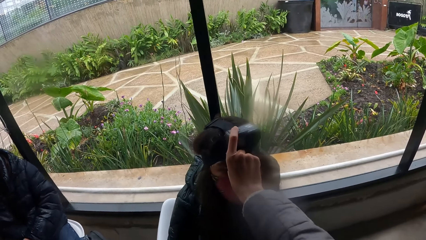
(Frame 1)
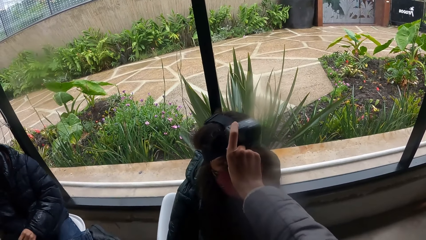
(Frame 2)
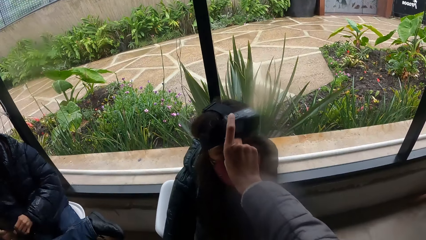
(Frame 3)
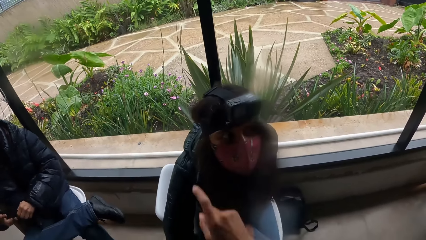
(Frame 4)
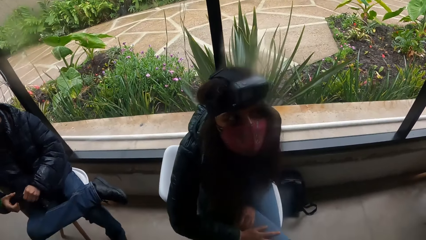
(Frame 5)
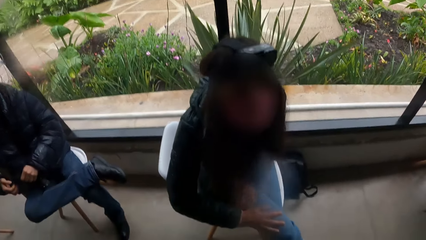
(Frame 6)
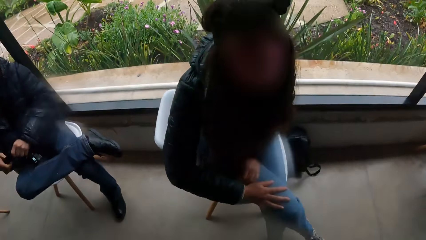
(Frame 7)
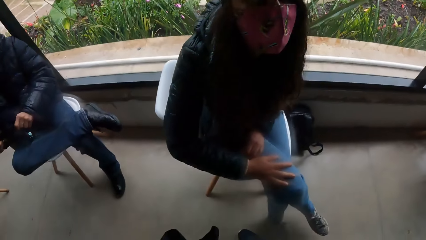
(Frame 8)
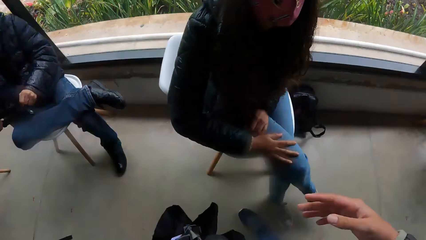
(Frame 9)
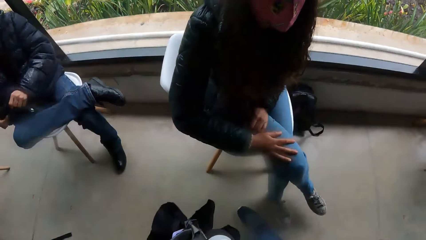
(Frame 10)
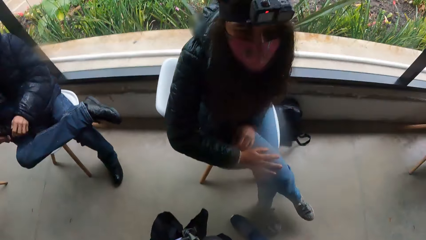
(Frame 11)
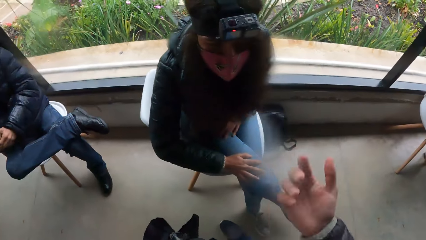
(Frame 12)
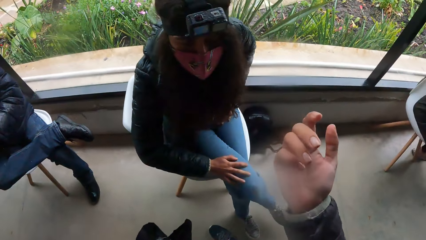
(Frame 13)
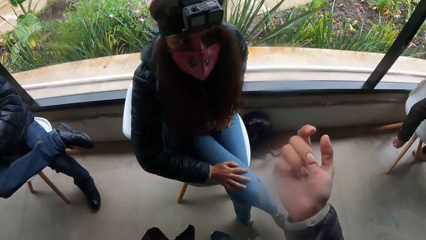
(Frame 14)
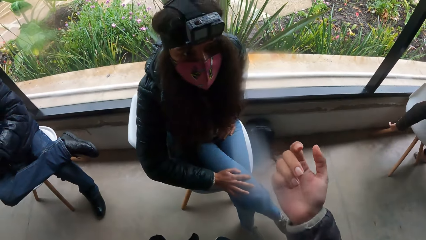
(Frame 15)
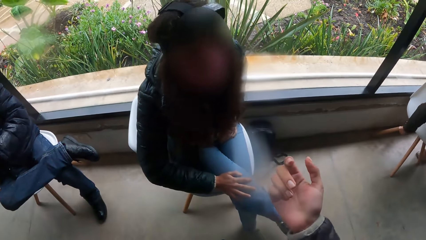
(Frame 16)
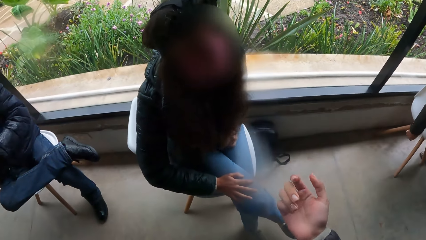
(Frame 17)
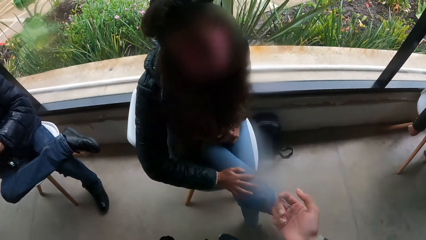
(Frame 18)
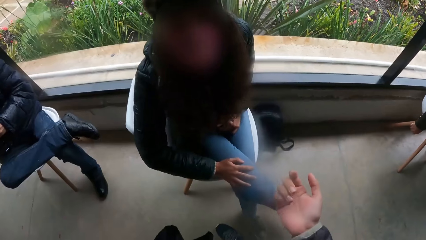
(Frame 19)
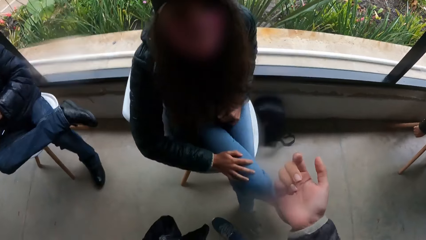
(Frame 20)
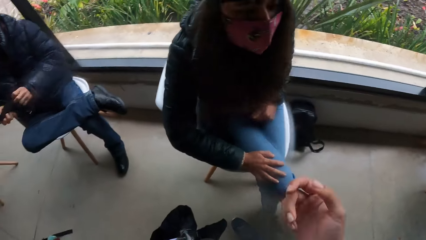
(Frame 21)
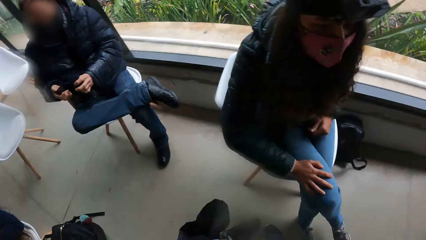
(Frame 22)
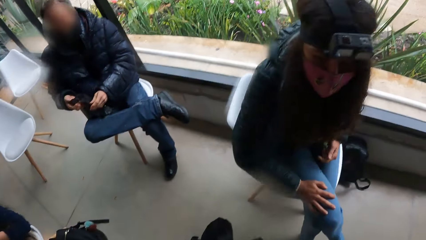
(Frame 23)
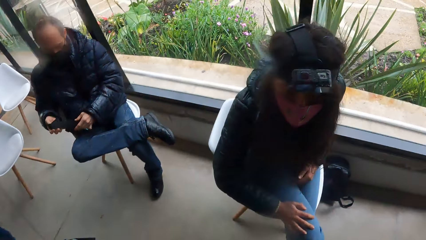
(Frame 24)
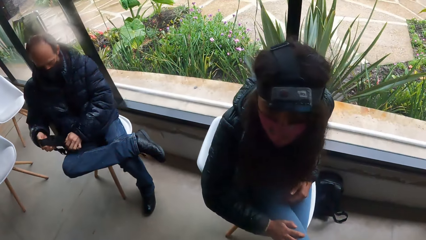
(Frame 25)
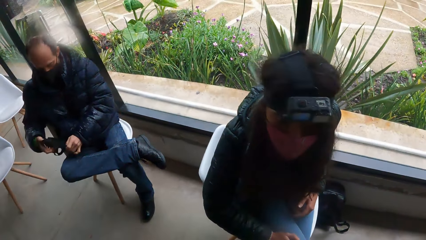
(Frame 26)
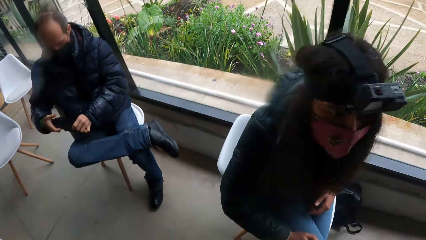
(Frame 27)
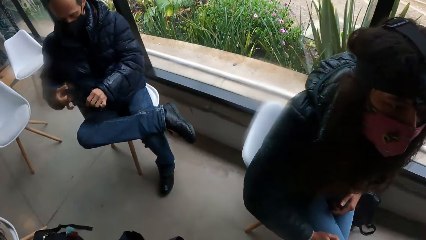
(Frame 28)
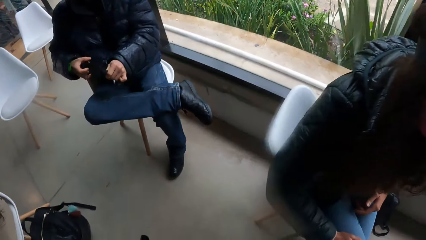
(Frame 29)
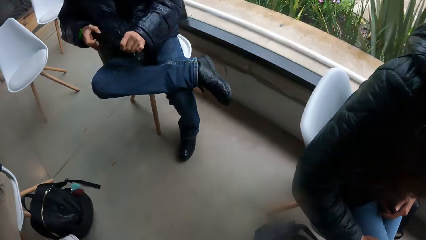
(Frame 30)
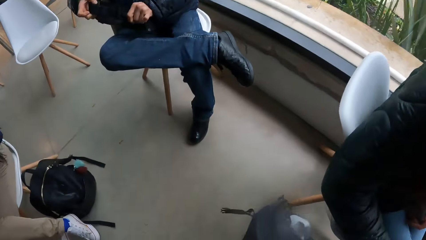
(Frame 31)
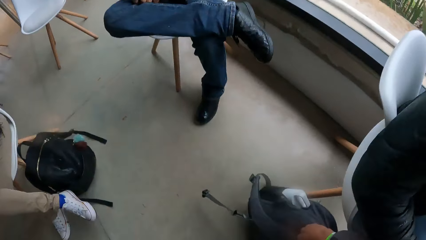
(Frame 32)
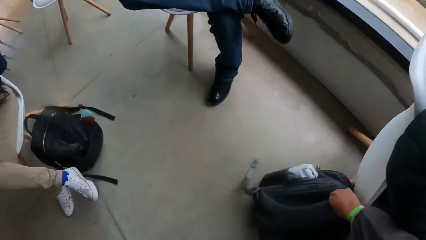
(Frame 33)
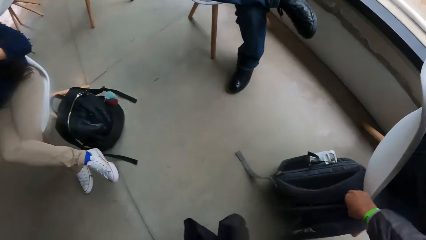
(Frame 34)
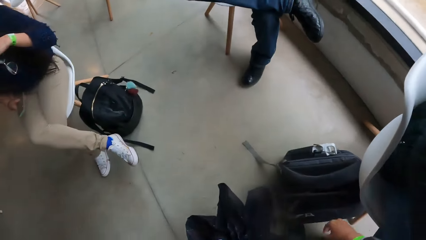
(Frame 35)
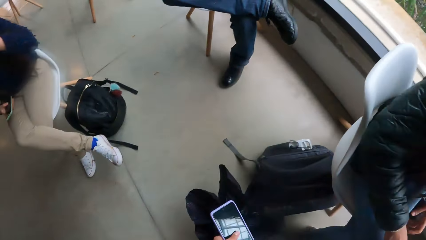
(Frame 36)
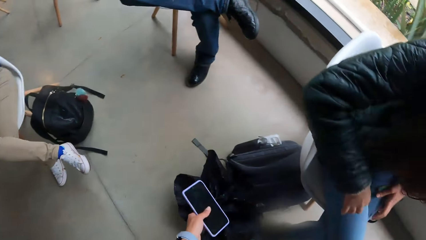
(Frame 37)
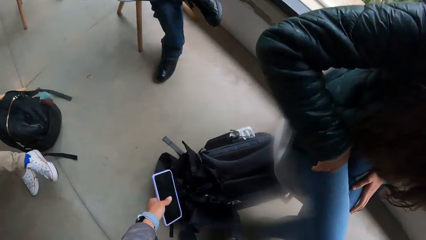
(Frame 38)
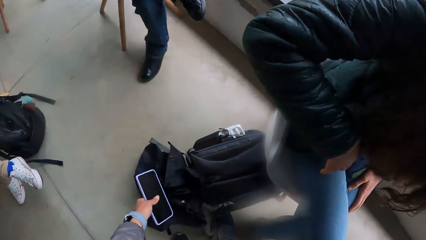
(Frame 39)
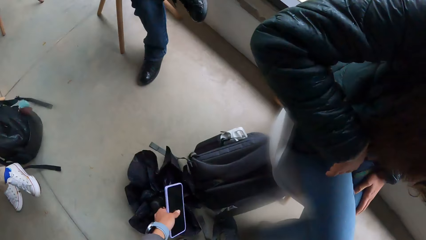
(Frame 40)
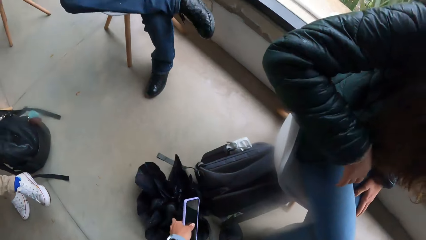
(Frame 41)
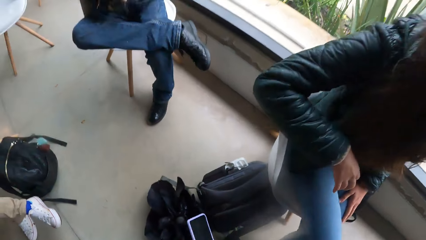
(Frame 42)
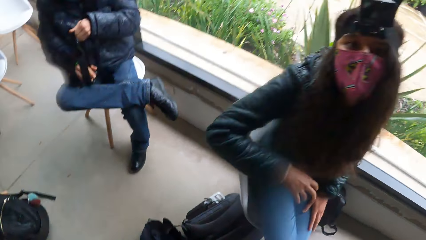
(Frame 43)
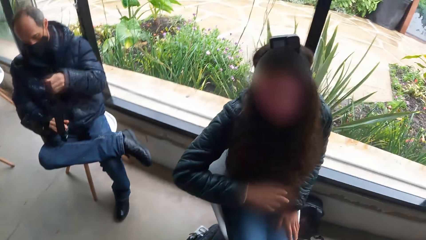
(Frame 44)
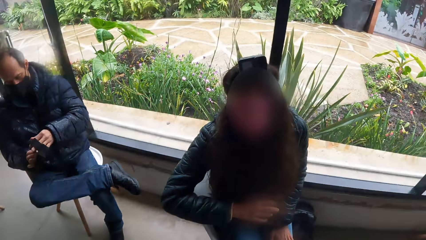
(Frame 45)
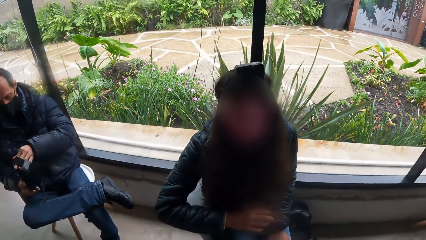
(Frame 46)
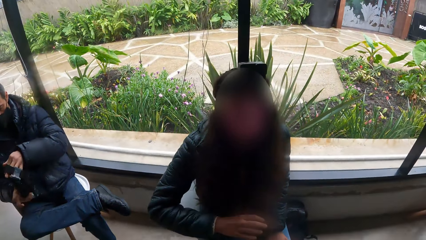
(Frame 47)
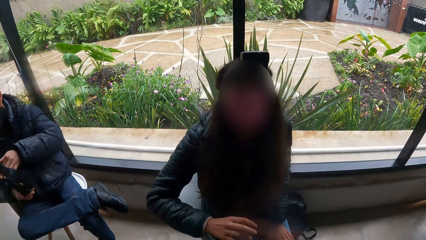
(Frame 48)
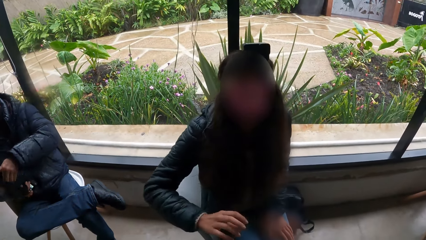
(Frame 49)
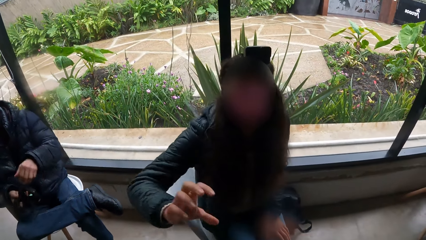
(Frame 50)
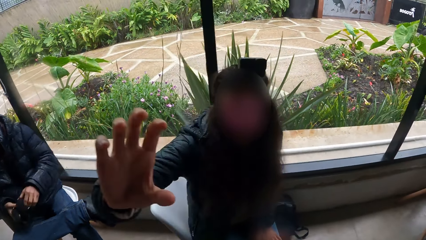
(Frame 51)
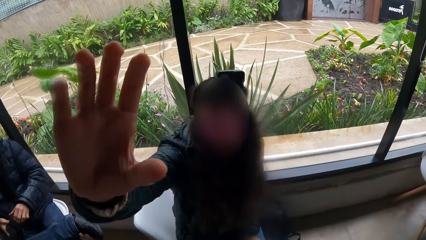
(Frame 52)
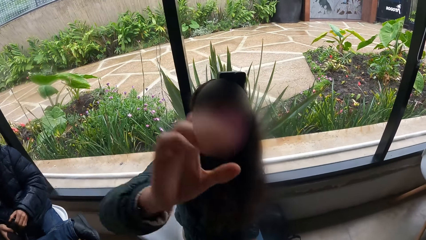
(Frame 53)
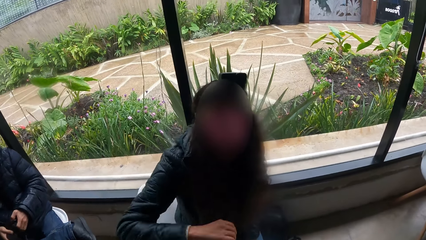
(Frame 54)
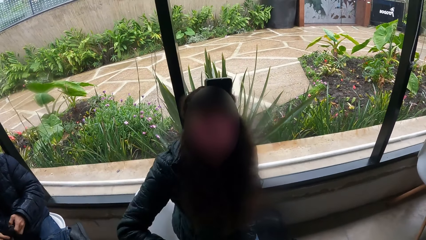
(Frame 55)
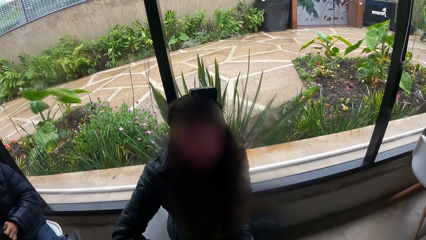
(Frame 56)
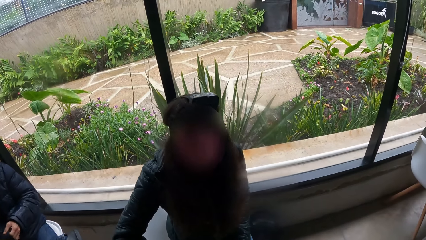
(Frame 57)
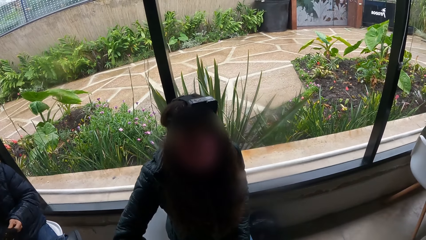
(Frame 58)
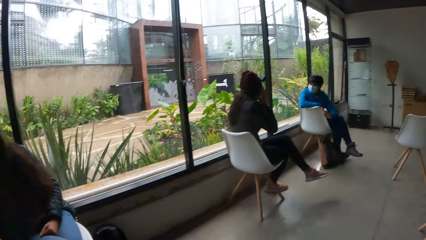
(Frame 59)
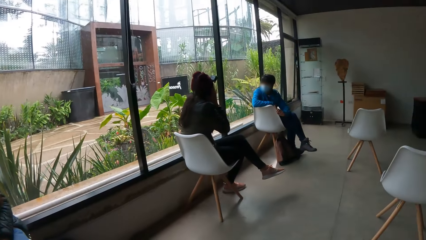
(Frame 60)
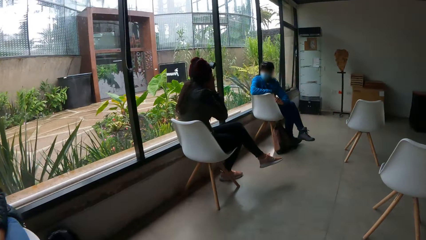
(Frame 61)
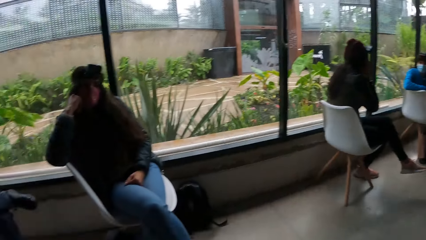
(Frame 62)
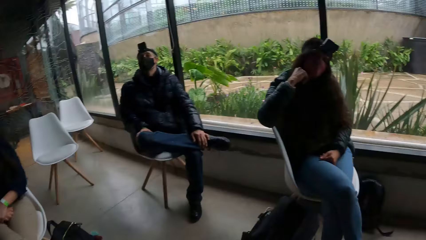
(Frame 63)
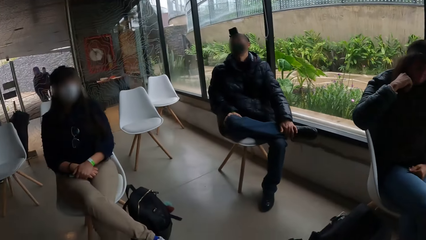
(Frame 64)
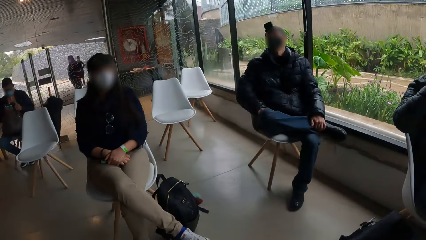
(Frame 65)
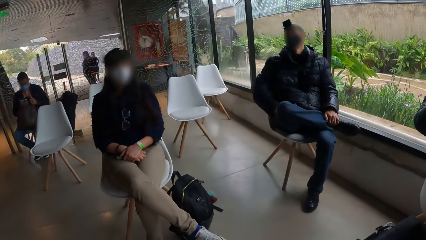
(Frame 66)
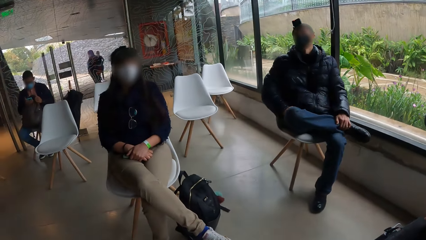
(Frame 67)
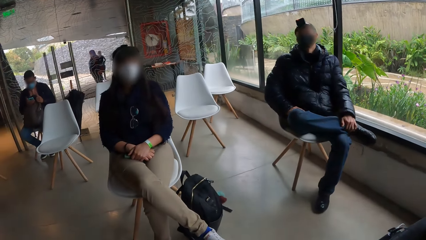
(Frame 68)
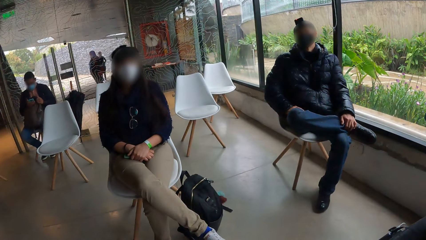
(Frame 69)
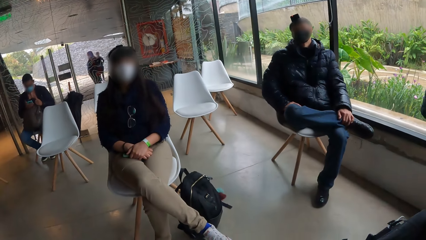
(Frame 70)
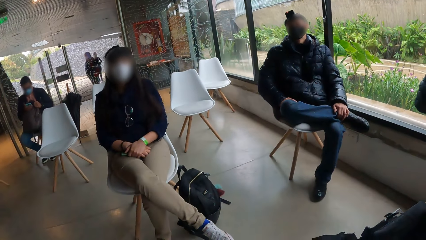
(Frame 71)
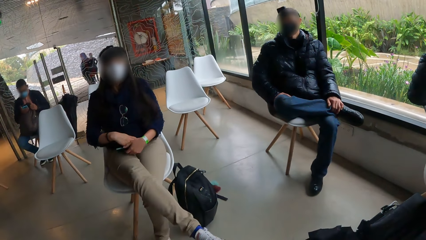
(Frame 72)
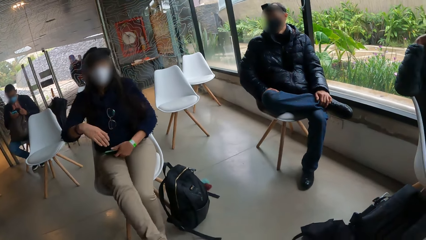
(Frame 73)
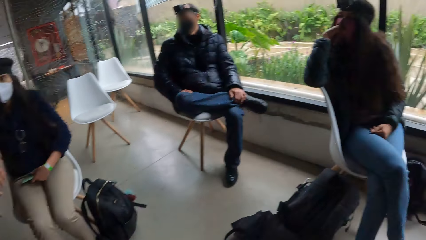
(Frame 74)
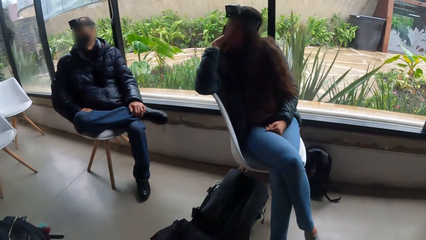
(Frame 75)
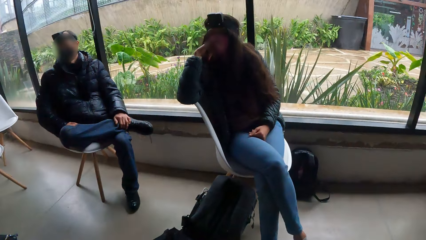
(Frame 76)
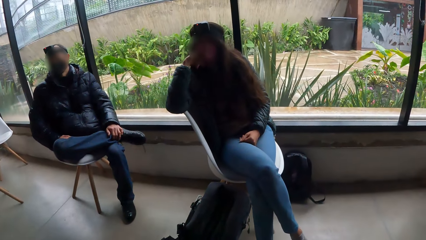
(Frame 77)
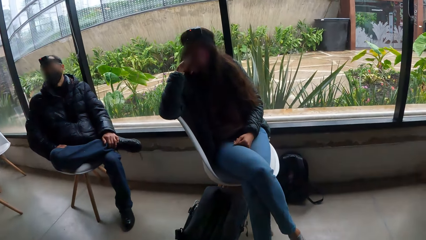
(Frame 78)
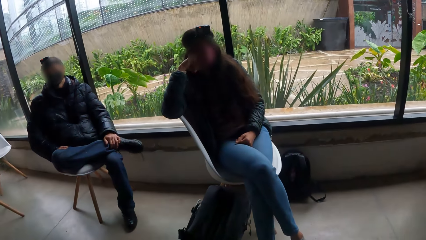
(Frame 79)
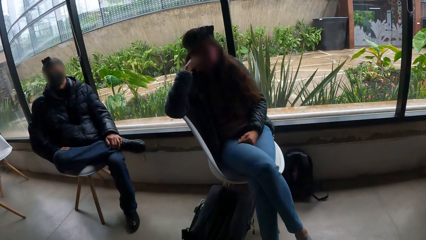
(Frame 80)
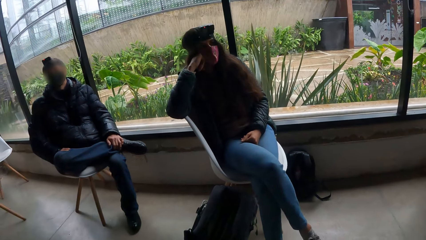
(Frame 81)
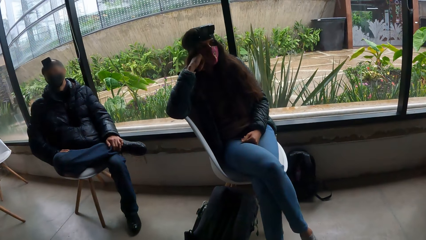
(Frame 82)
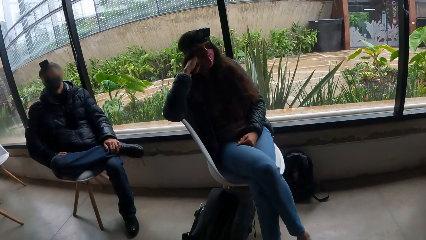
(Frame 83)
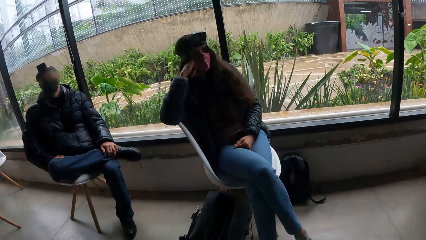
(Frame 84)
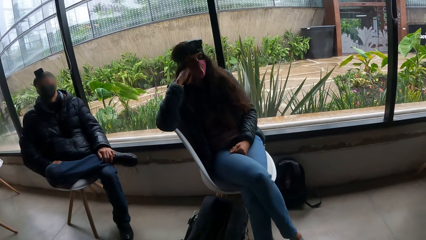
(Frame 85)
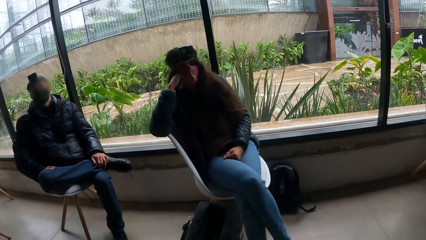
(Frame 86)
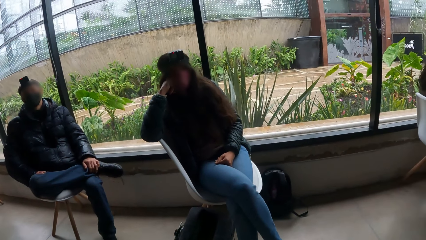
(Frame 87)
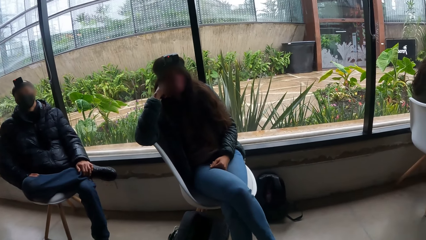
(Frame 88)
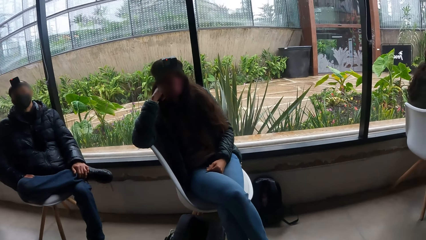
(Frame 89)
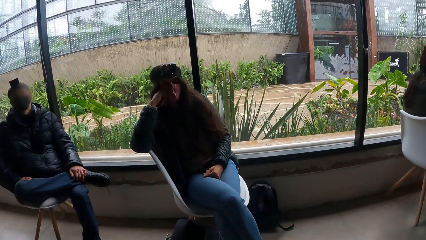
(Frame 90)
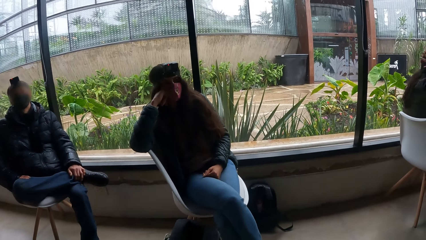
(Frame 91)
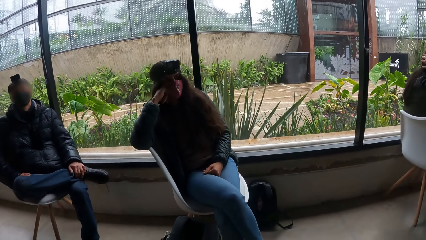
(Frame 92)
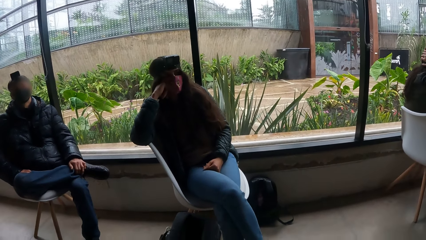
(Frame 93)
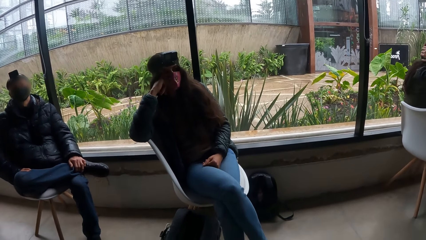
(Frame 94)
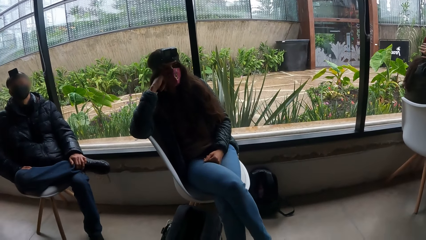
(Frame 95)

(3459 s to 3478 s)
The camera wearer removes the hand from the camera. She looks at the hand. She looks at a man. The man holds the camera on his hands. The camera wearer drops a bag on the floor with her right hand. She drops the umbrella in her left hand on the floor. She looks at a lady. The lady stretches the hand to the camera wearer. The camera wearer looks around. She converses with a group of people. She looks at another lady. She looks at the first lady.
